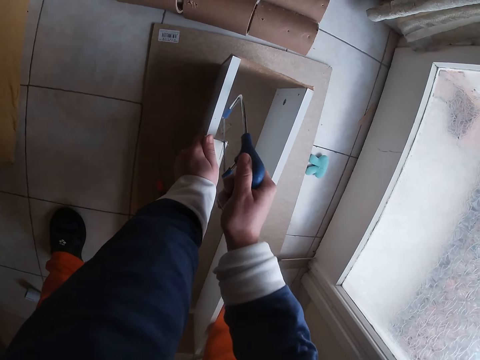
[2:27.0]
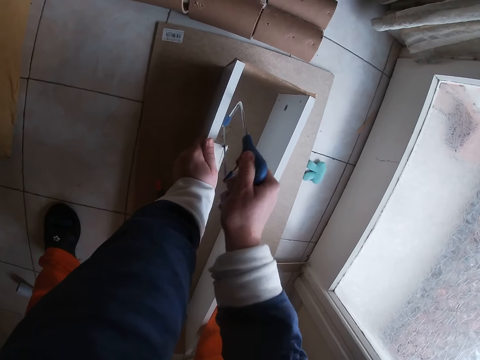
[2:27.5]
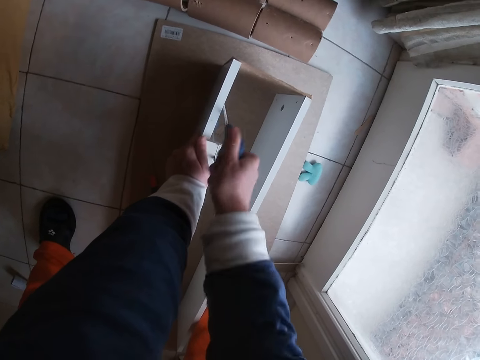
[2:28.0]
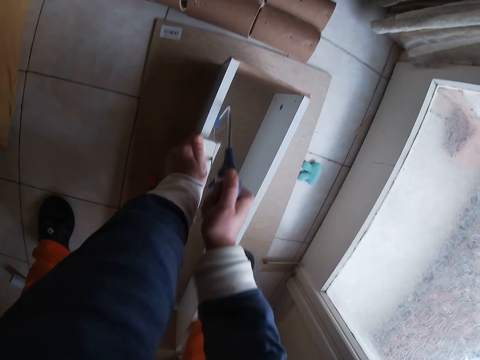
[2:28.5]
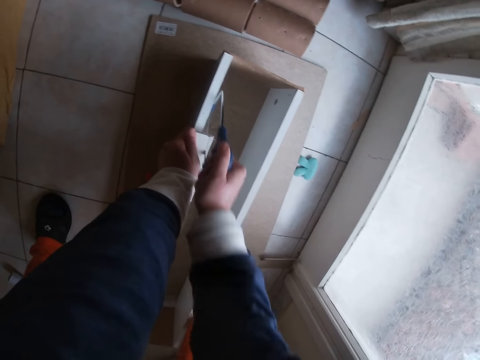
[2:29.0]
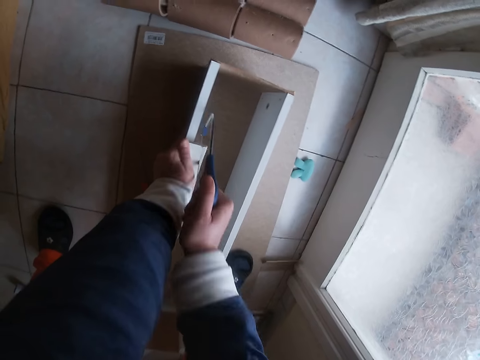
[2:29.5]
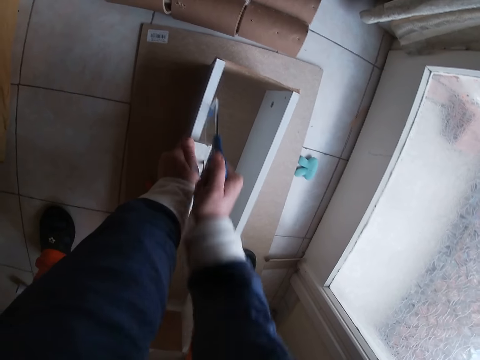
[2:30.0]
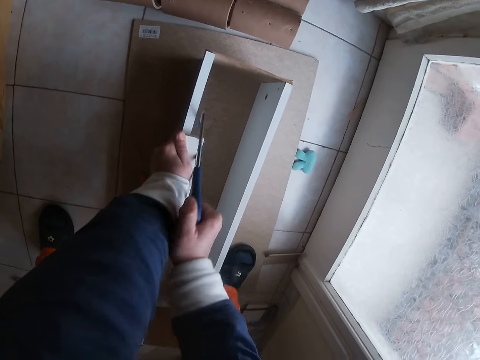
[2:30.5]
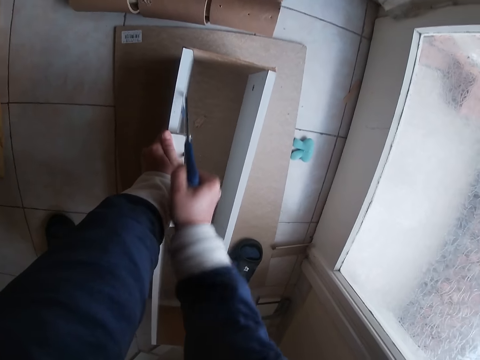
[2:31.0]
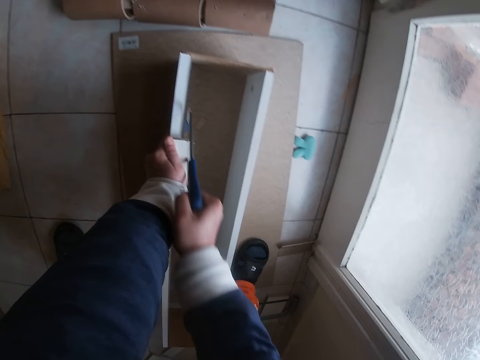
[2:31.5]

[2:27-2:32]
The camera wearer cuts the plywood with the wood saw in his right hand.

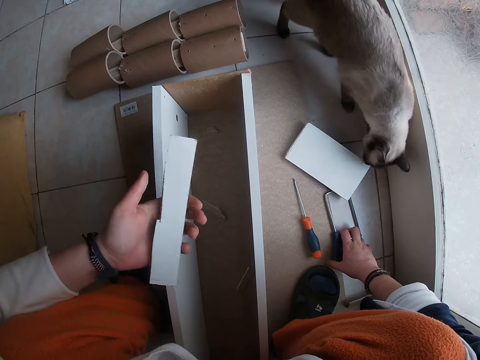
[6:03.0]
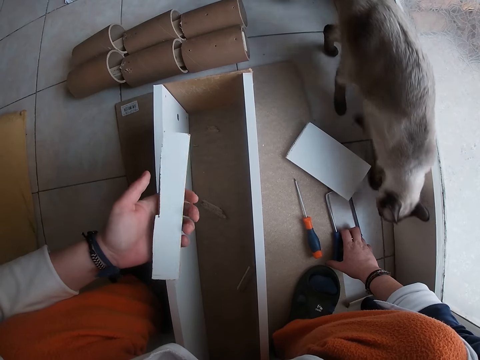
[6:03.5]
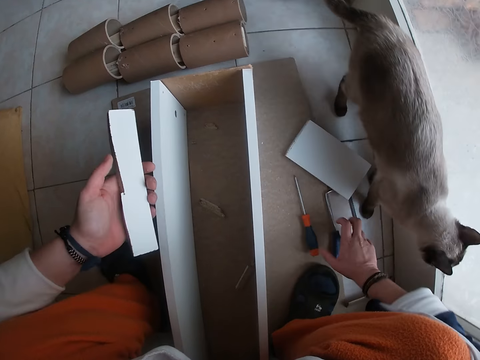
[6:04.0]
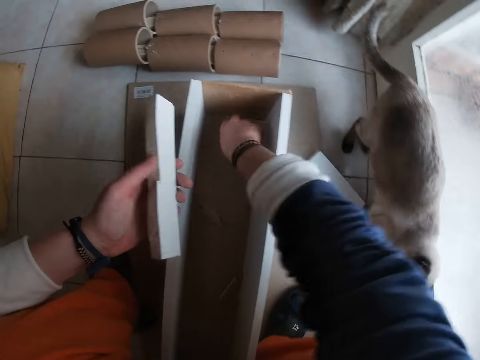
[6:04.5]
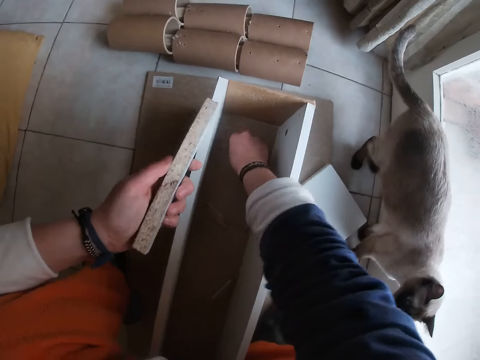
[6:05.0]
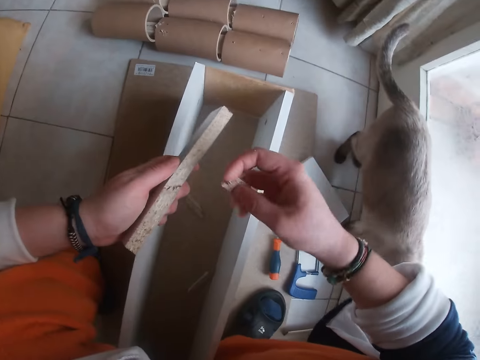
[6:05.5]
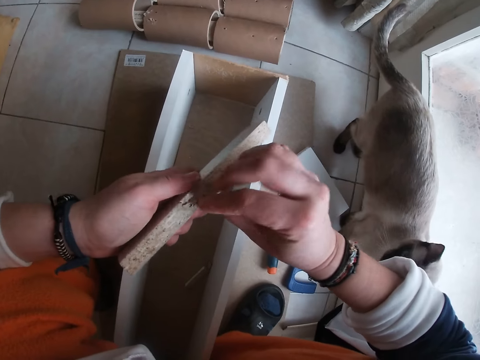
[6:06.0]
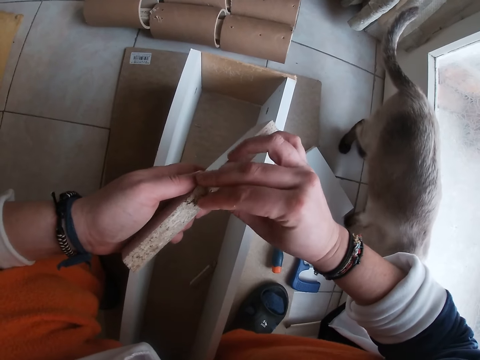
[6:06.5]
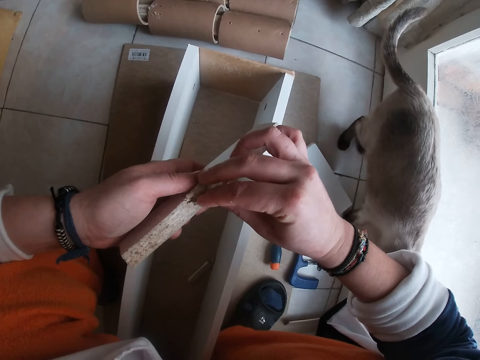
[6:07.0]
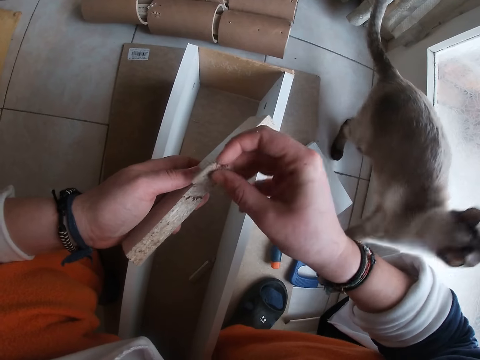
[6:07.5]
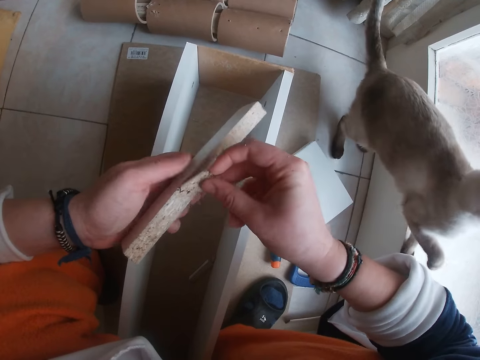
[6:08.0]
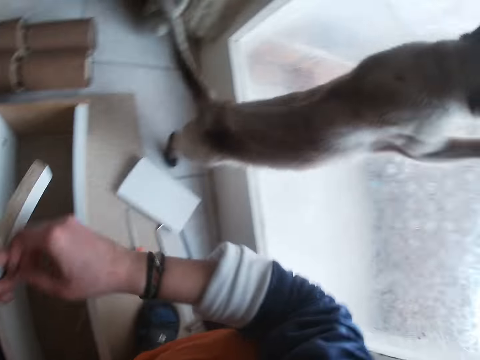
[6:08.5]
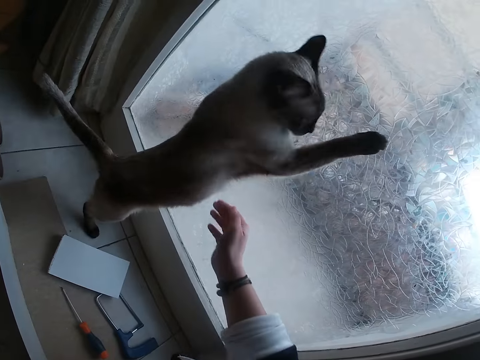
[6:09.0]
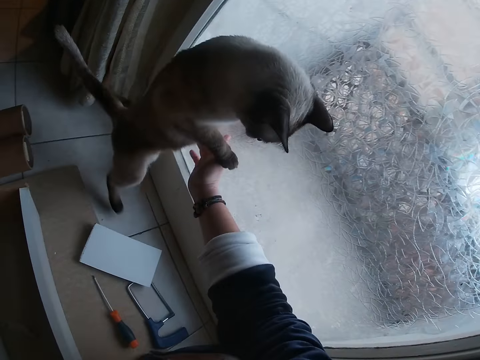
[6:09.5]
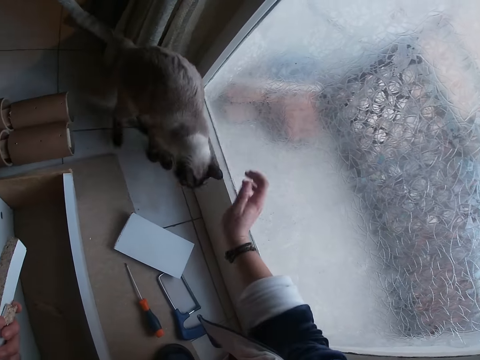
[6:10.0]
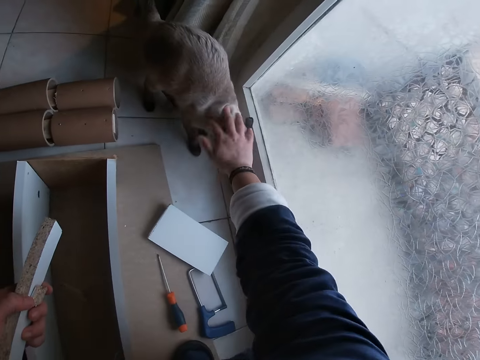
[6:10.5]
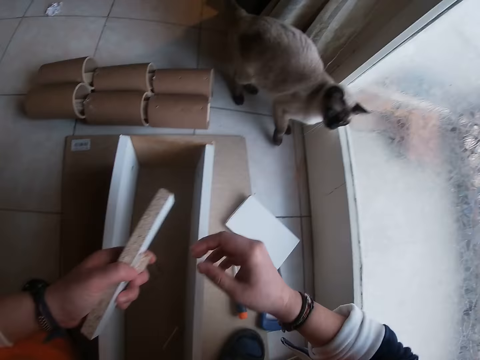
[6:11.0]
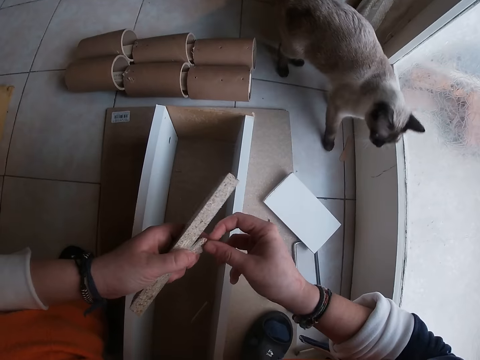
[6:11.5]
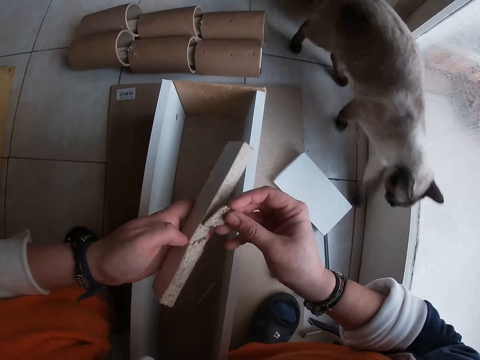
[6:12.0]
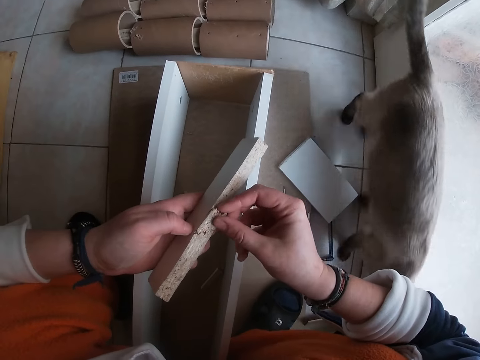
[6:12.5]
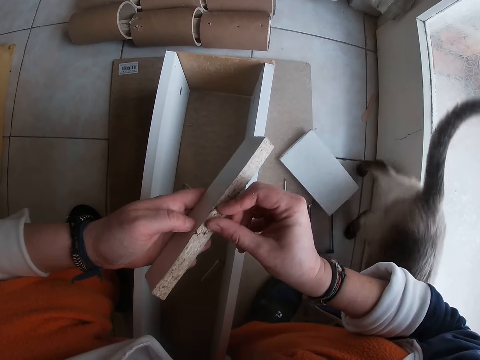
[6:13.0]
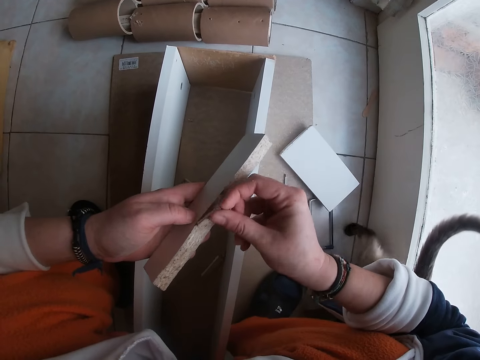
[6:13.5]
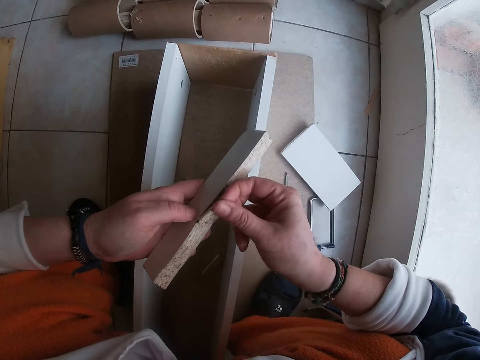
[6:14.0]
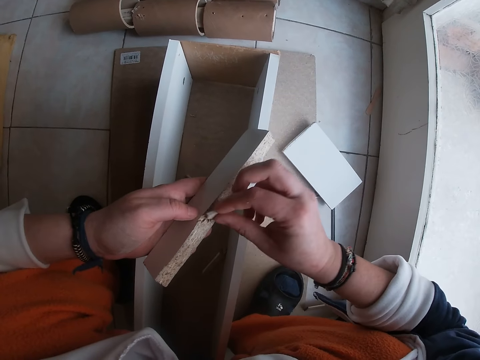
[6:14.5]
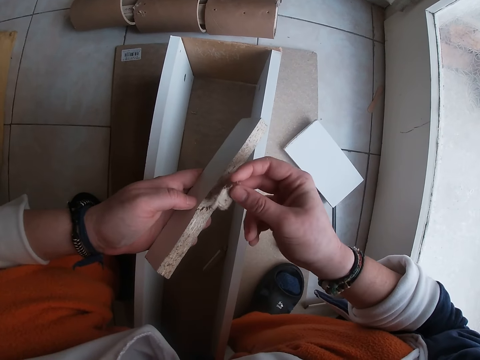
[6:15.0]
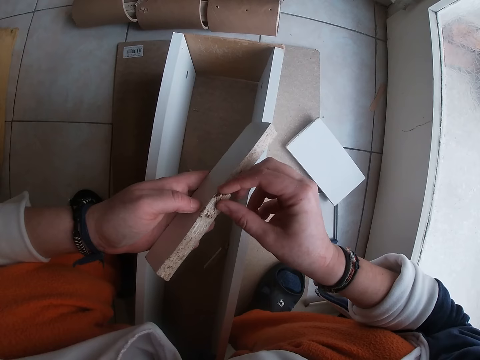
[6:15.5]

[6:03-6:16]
The camera wearer picks up the piece of wood in the wood box with her right hand. She tests a wood piece on a wood piece. She sets the piece of wood in her right hand on the piece of wood in her left hand with her right hand. She pats a cat on its abdomen and forehead. She picks a wood piece from the left hand. She sets the piece of wood in her right hand on the piece of wood in her left hand with her right hand. She tests a wood piece on a wood piece.

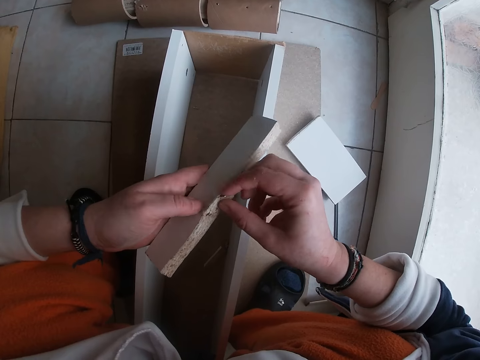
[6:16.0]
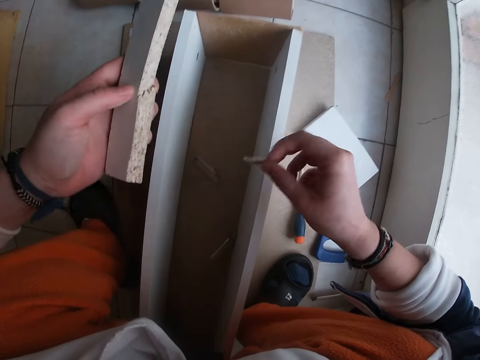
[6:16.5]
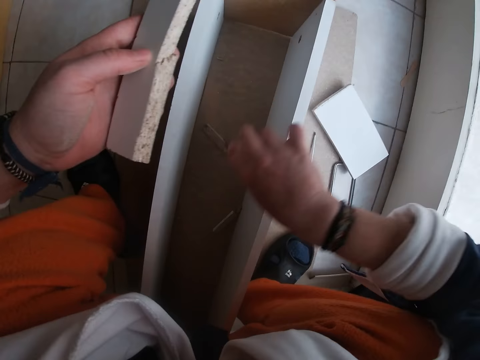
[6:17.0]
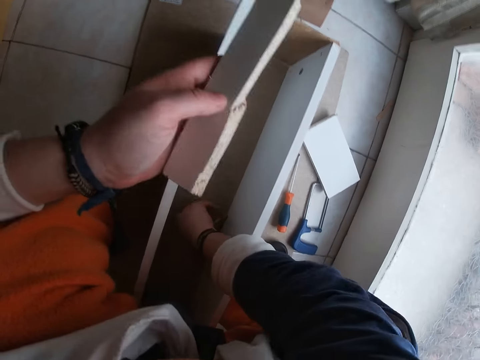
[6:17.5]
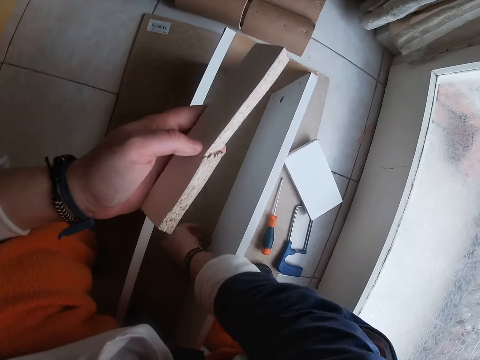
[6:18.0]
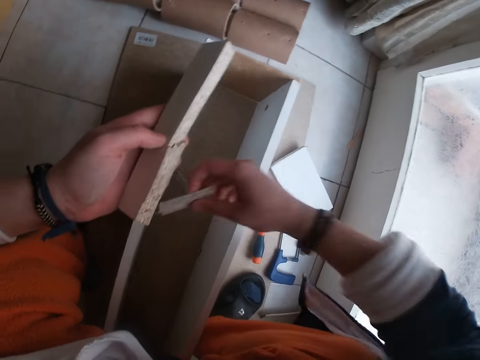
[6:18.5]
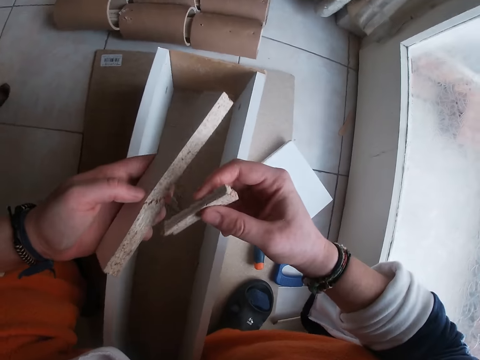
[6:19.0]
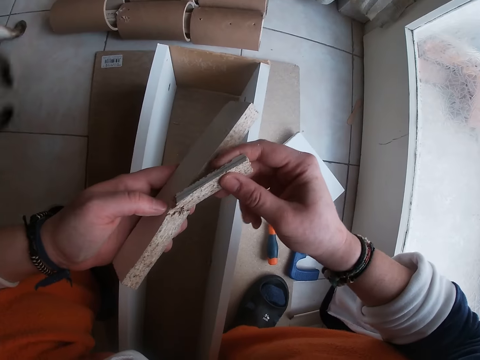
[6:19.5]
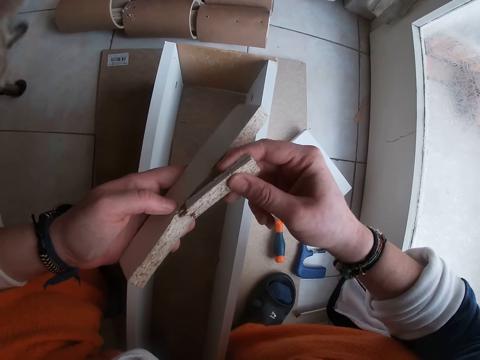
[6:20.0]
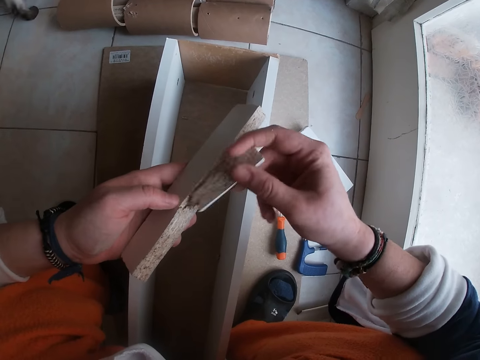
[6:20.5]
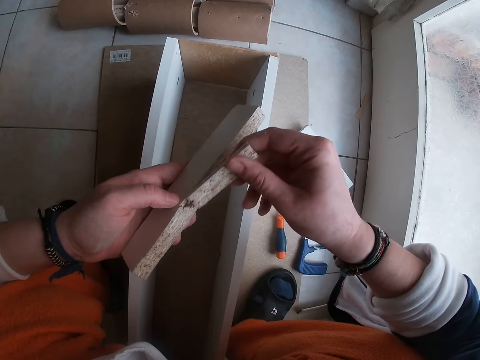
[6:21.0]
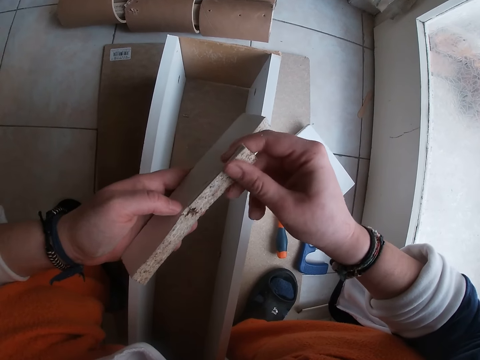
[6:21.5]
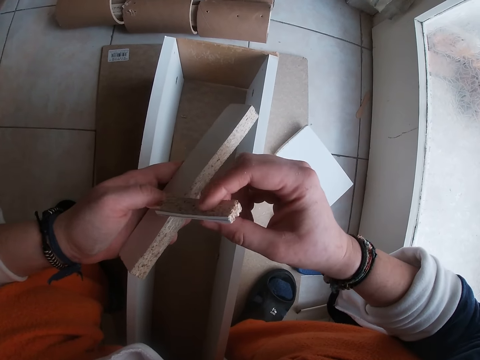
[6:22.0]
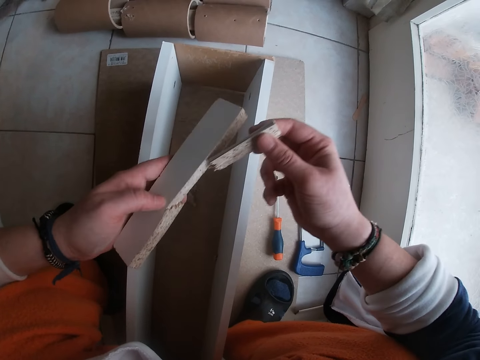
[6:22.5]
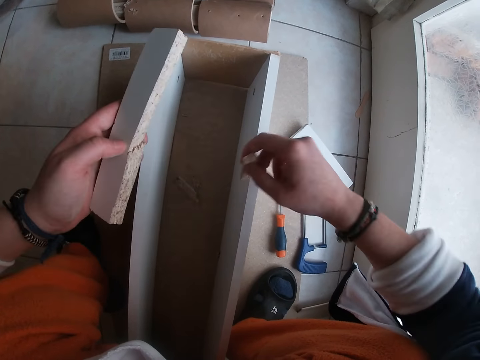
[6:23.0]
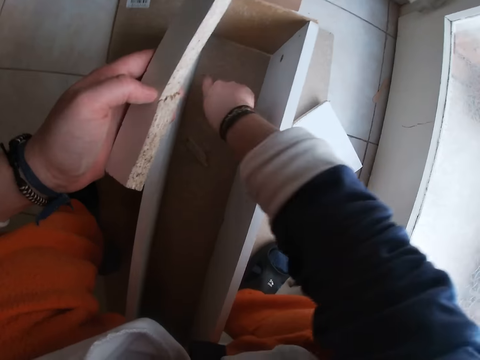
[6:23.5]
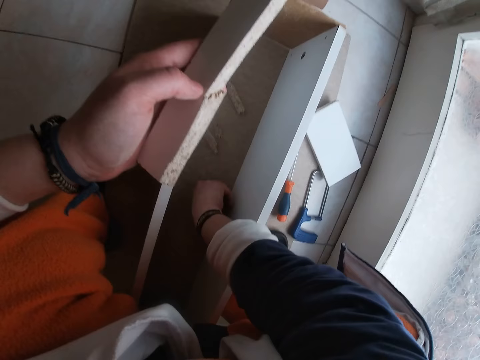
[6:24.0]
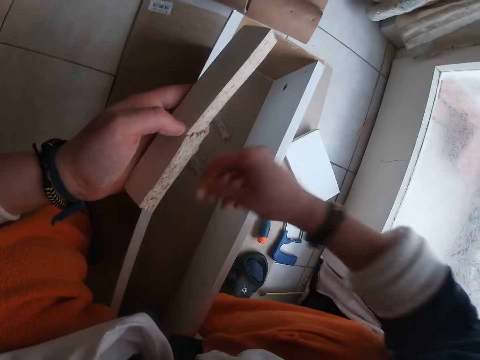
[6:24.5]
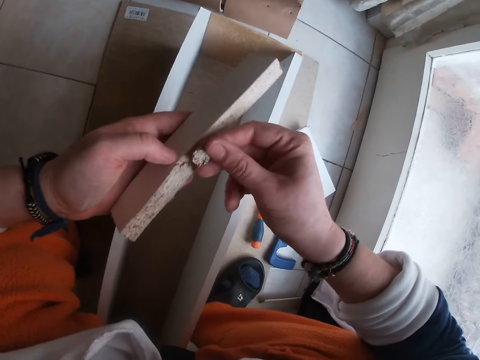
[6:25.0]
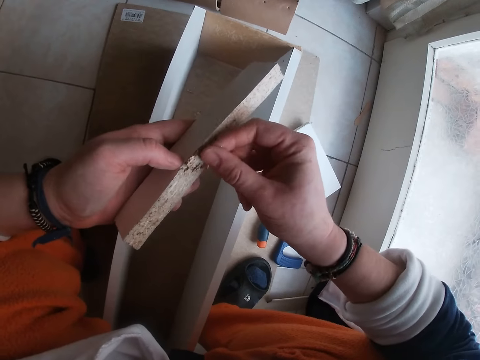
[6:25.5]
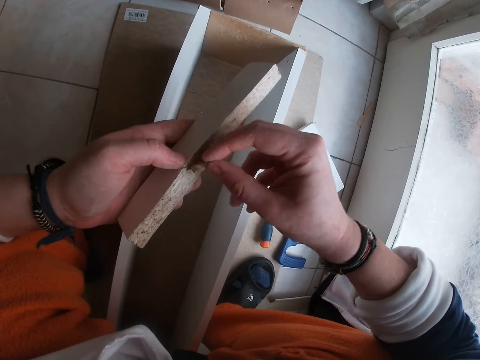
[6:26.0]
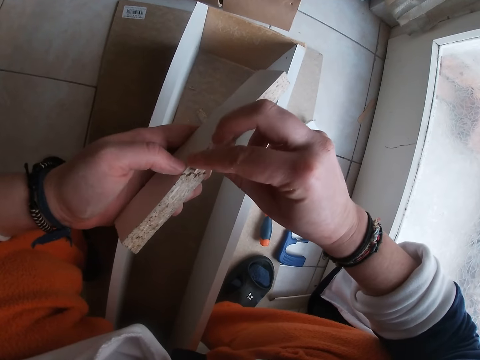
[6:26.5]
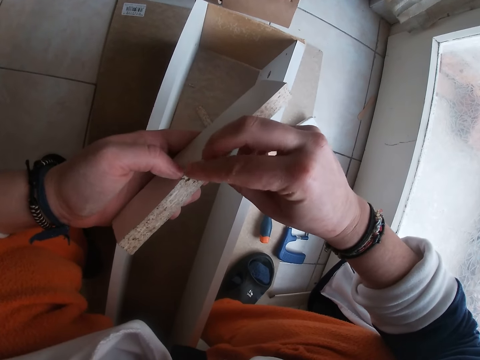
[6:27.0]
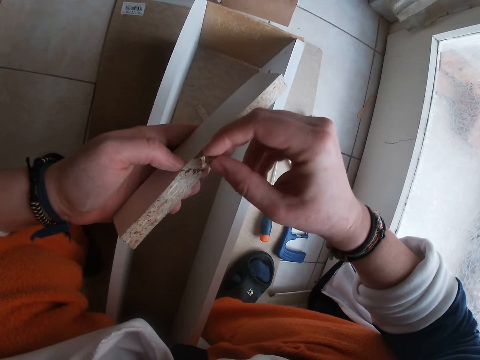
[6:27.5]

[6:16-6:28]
The camera wearer throws the piece of wood into the wood box on the floor with her right hand. She picks up a piece of wood in the wood box with her right hand. She tests a wood piece on a wood piece. She sets the piece of wood in her right hand on the piece of wood in her left hand with her right hand. She throws the piece of wood into the wood box on the floor with her right hand. She picks up a piece of wood in the wood box with her right hand. She sets the piece of wood in her right hand on the piece of wood in her left hand with her right hand.
